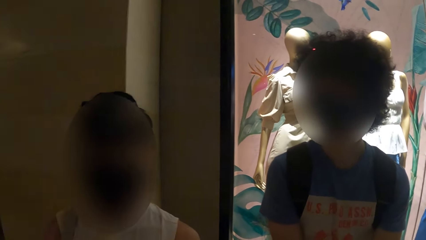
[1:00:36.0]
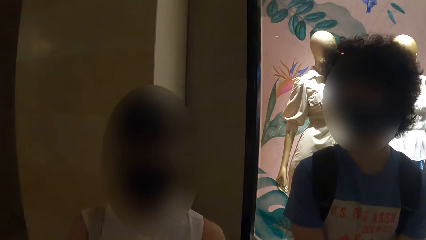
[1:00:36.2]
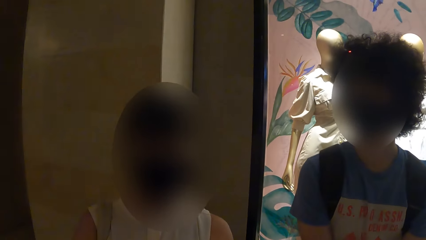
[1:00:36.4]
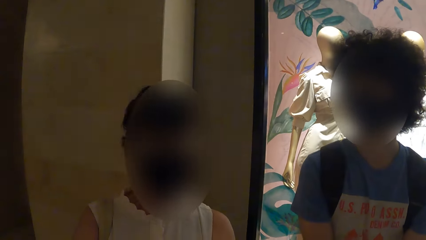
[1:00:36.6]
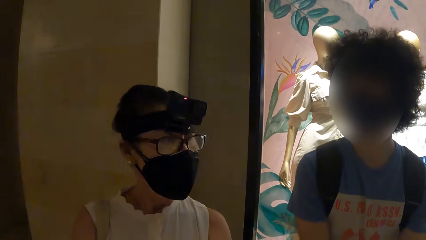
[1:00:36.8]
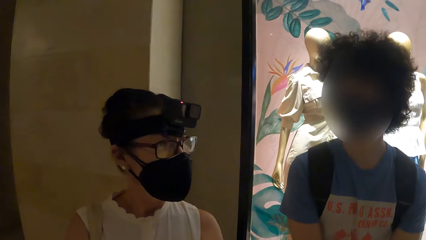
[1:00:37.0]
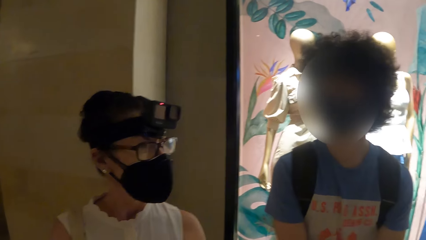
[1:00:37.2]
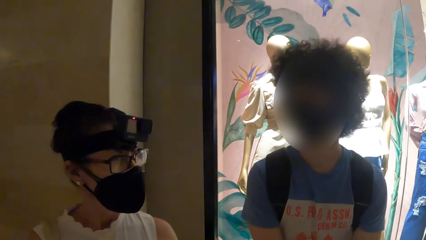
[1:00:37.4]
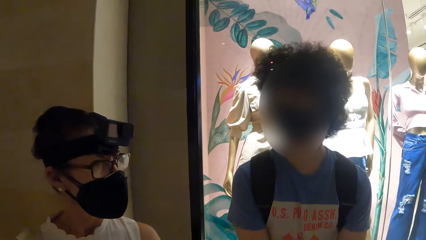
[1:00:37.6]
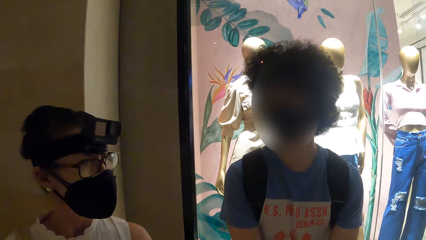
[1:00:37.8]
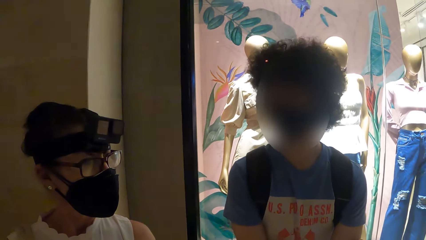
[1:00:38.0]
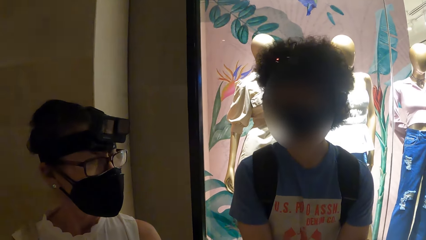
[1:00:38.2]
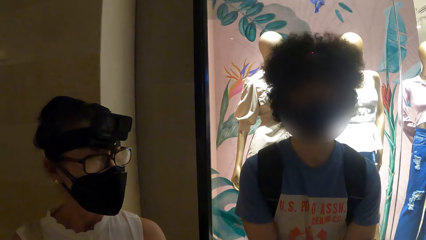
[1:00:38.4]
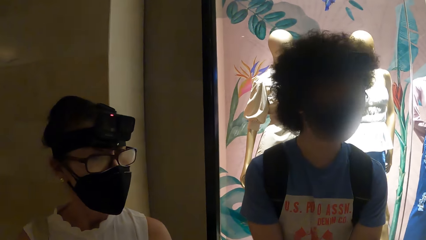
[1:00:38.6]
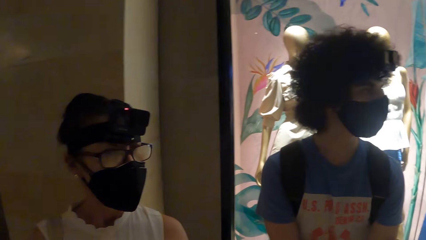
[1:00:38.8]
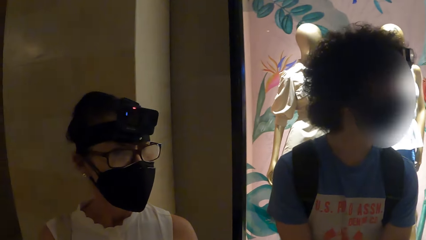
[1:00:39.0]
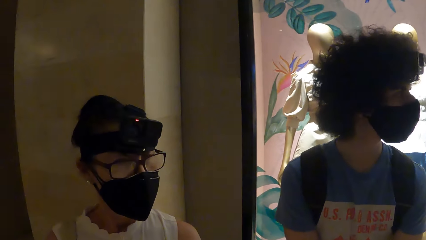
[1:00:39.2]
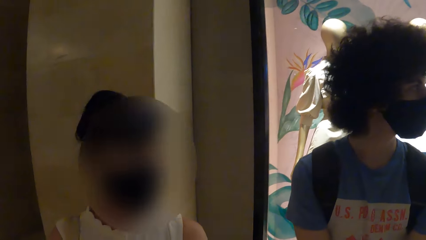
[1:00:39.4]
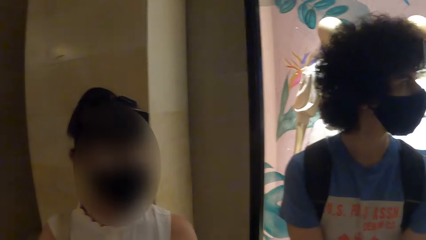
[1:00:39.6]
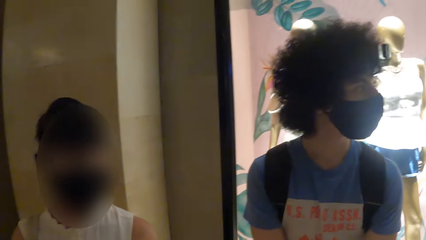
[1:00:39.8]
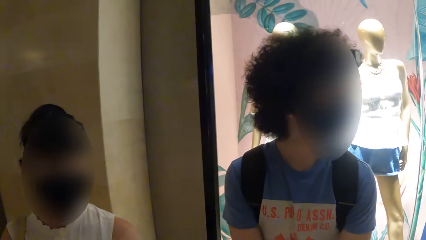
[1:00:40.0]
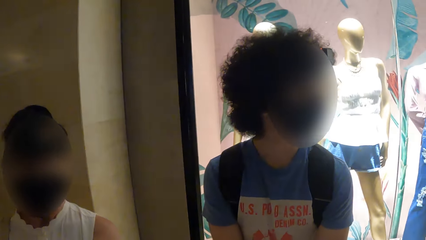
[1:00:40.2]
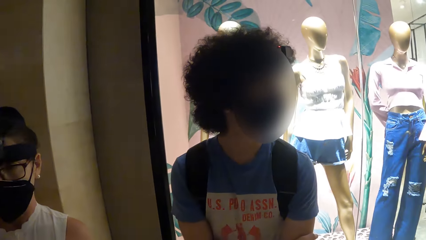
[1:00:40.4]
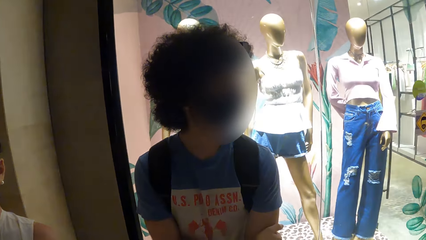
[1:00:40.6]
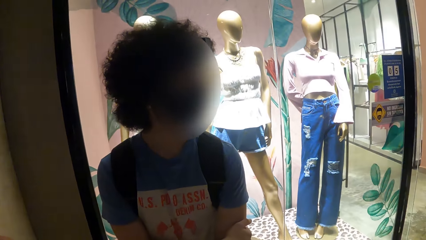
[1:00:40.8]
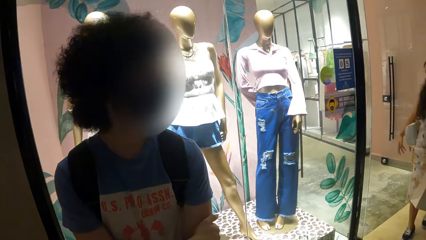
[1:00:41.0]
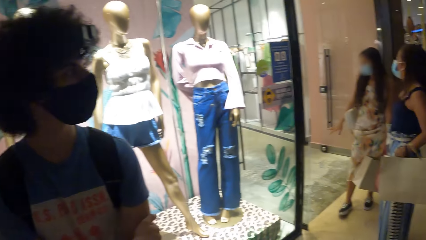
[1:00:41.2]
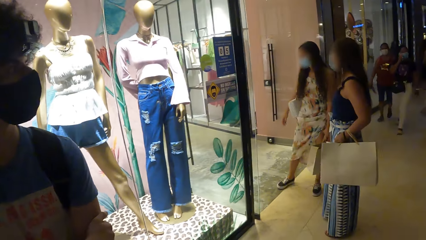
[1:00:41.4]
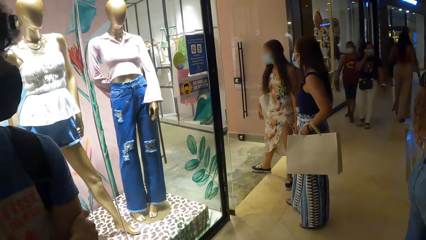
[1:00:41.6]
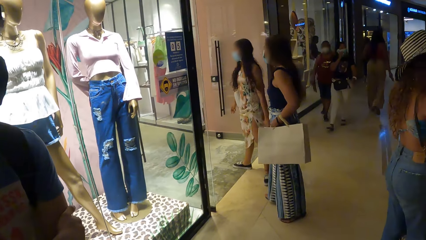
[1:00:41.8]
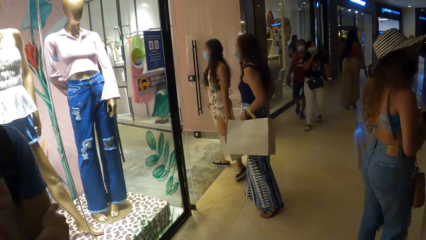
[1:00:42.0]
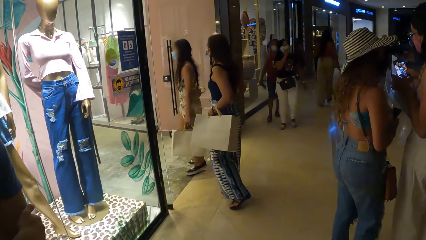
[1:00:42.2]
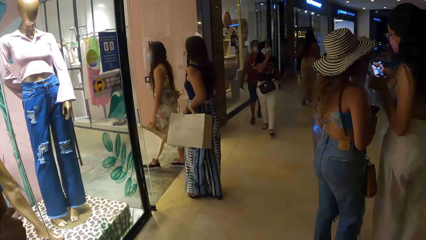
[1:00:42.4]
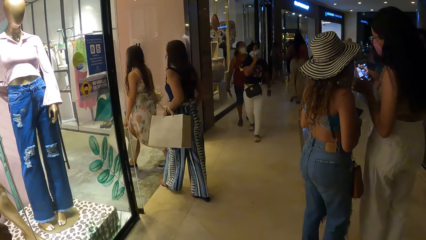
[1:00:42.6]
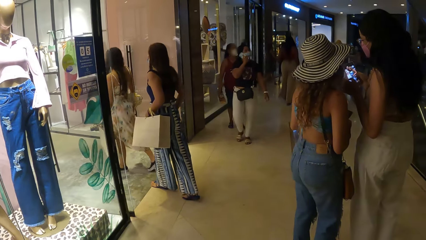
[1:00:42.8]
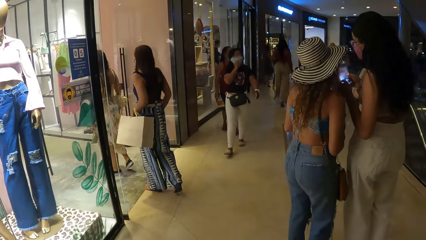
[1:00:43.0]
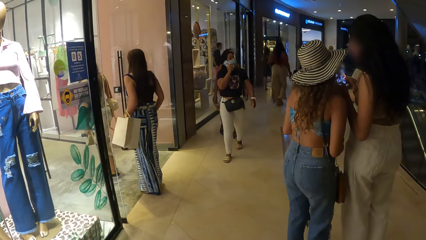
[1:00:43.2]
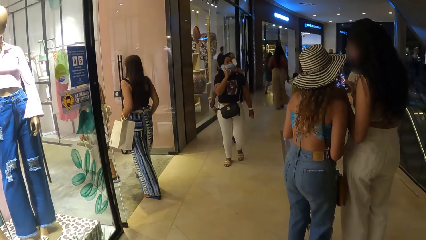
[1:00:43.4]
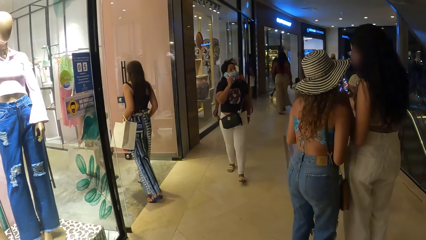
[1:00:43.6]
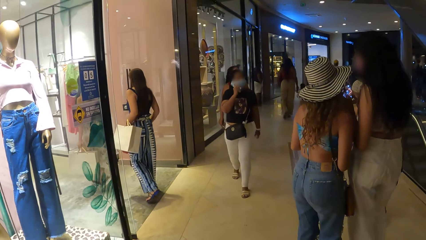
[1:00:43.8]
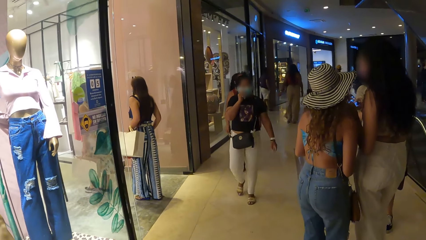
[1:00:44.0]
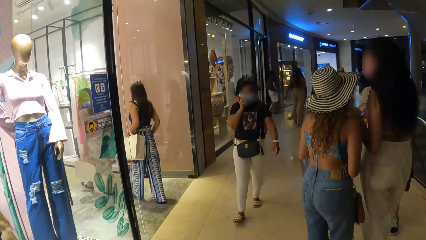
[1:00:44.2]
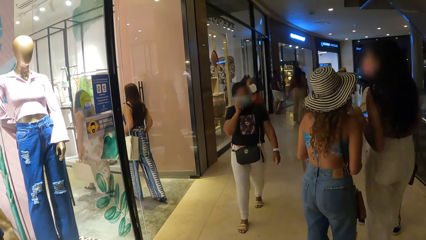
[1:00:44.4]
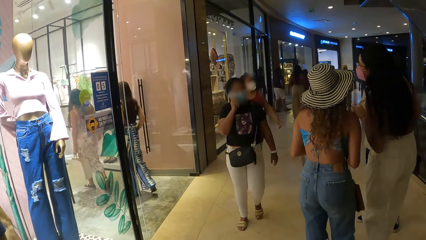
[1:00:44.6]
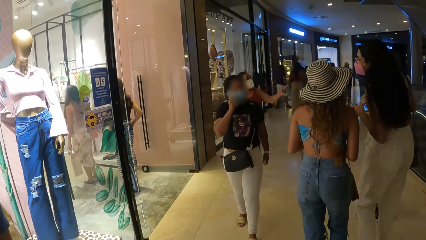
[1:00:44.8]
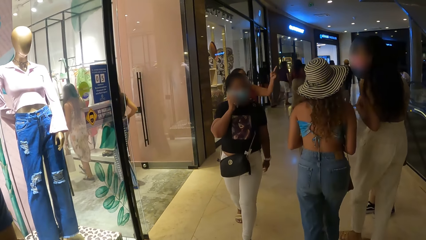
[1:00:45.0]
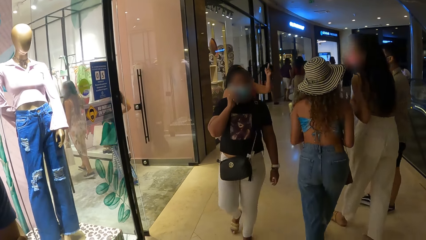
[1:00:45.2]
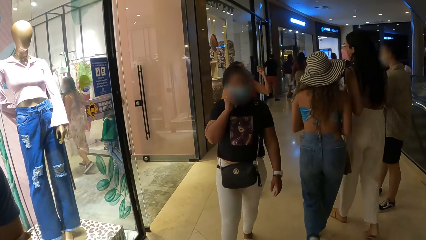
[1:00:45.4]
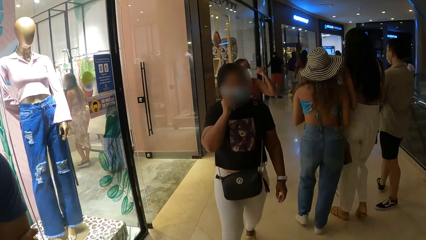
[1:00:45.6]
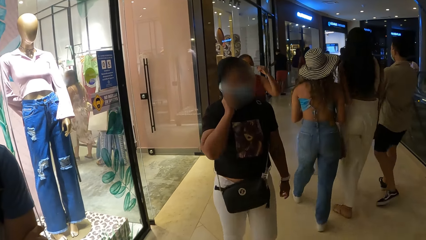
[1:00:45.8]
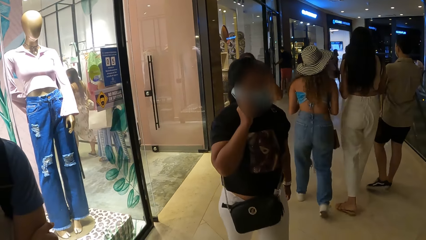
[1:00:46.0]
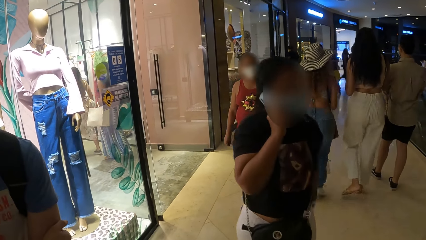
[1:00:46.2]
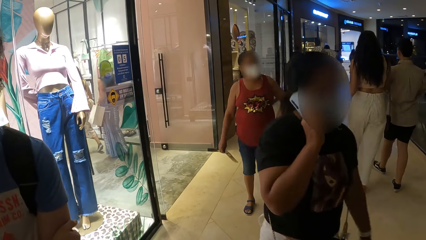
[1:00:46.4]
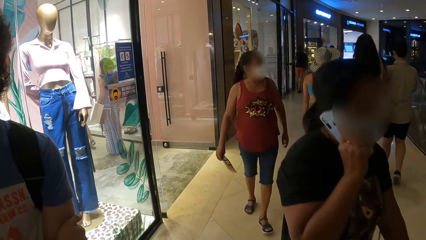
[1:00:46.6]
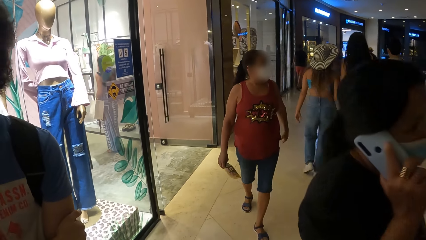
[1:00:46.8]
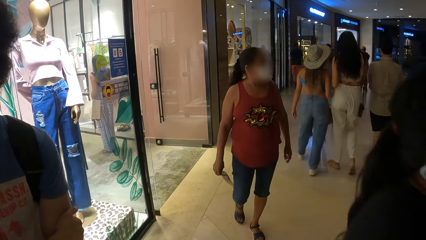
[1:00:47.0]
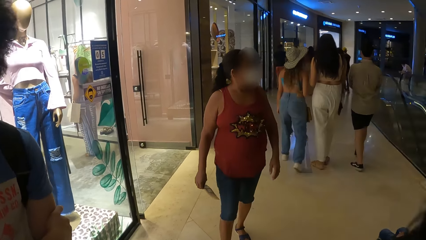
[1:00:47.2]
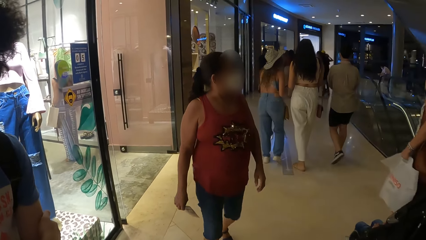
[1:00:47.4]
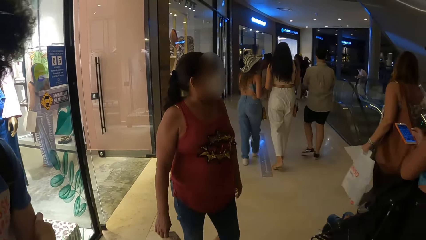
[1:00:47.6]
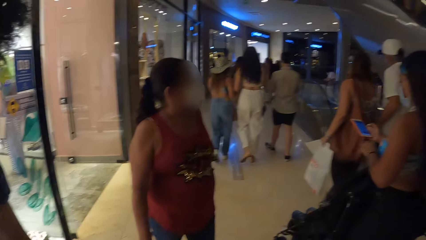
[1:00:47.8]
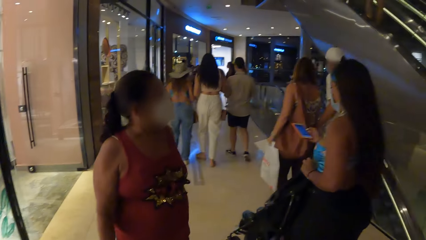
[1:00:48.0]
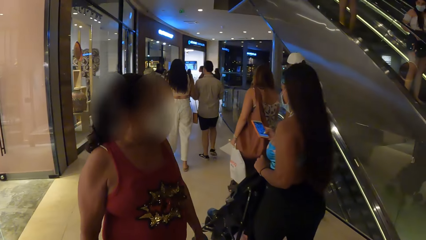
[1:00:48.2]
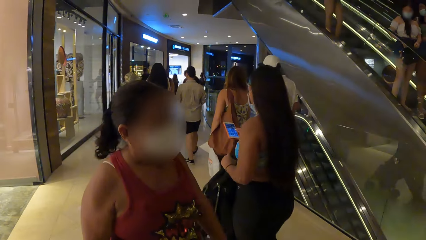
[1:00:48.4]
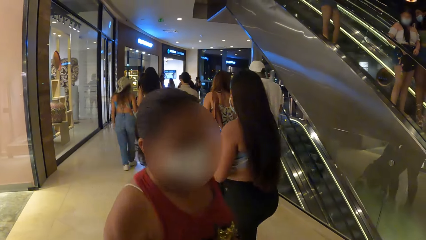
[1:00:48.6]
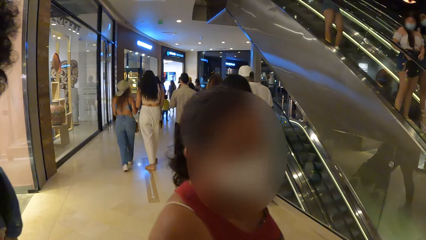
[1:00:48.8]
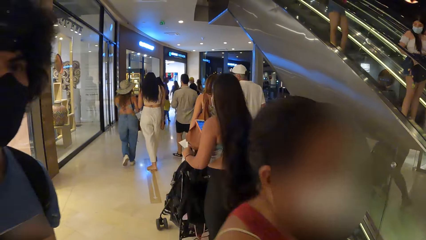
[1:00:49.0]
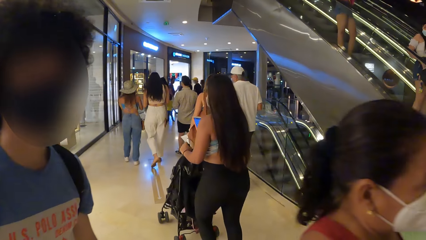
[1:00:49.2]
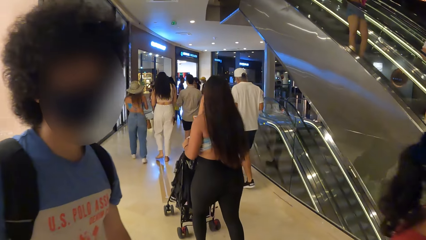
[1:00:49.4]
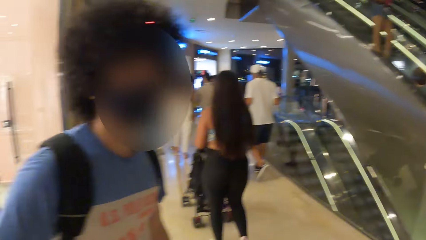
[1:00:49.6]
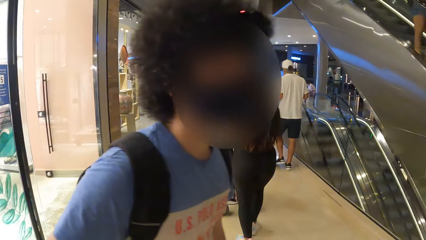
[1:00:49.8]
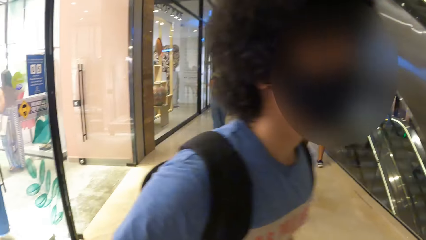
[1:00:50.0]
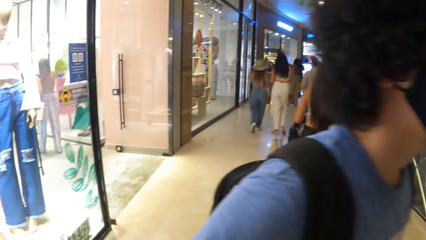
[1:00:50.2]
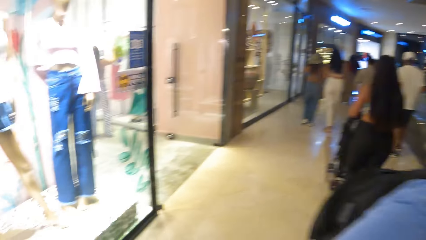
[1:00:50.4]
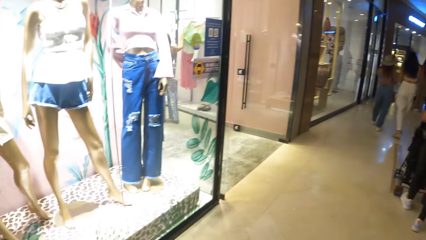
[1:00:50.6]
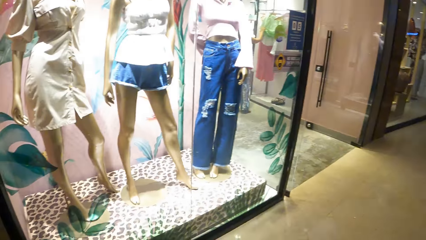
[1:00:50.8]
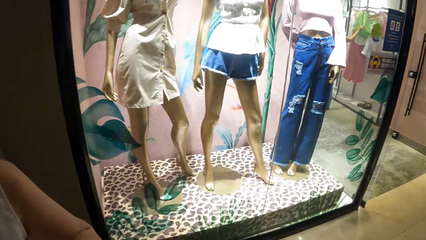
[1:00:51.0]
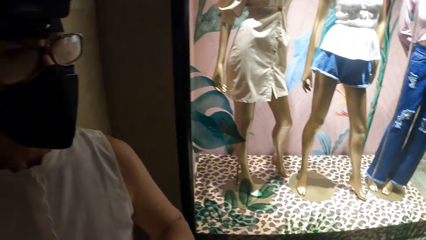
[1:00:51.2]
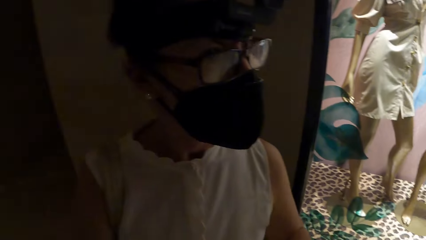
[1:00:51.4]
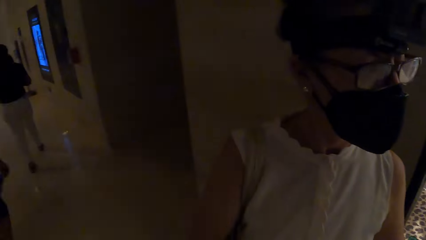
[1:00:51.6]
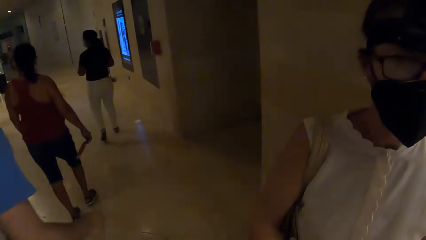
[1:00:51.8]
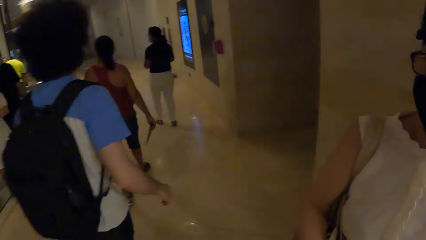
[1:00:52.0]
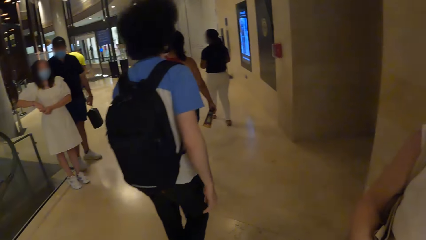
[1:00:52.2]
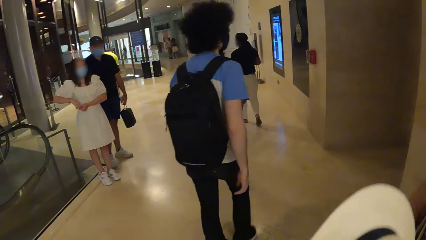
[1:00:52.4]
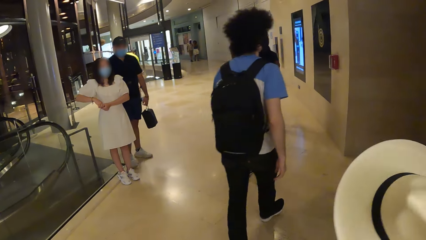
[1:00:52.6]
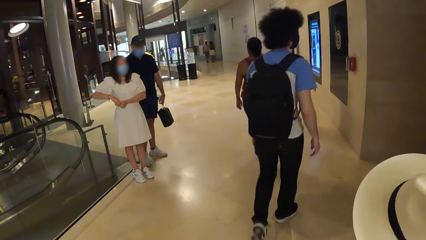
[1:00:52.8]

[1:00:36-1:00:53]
The camera wearer looks at a person. They look at another person. They look at the people in the mall. A man walks away.
